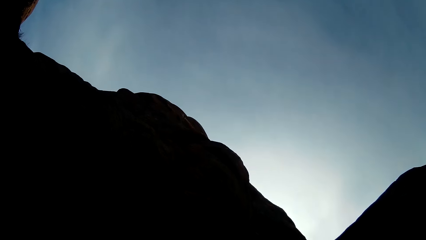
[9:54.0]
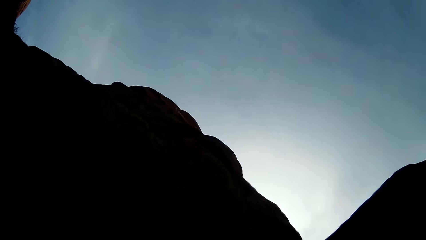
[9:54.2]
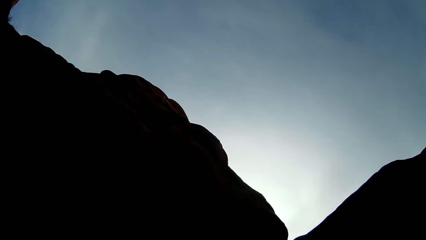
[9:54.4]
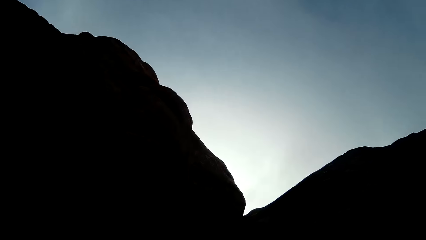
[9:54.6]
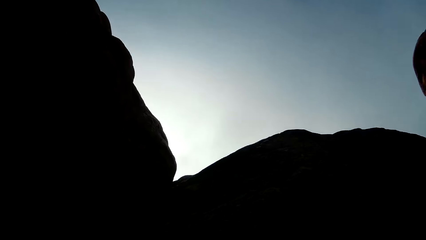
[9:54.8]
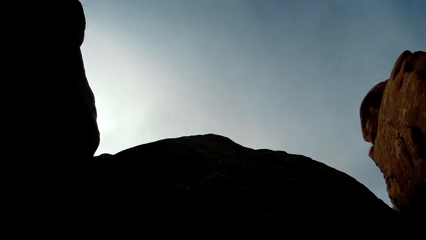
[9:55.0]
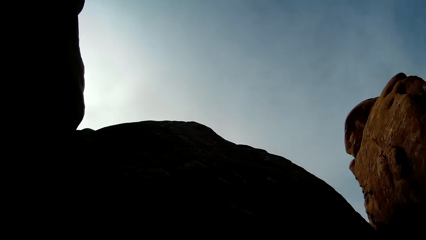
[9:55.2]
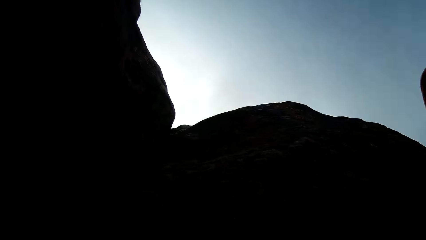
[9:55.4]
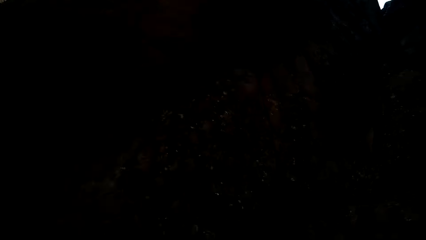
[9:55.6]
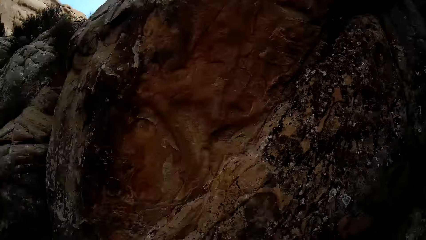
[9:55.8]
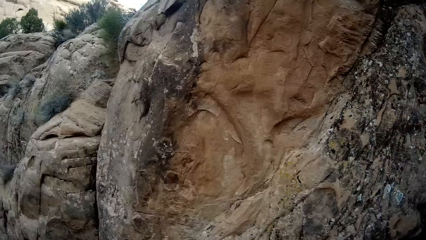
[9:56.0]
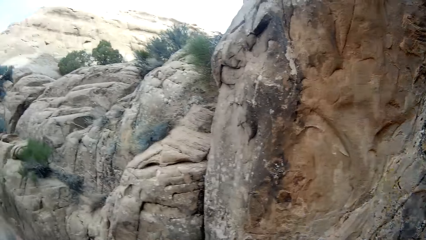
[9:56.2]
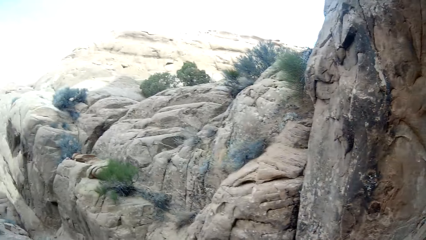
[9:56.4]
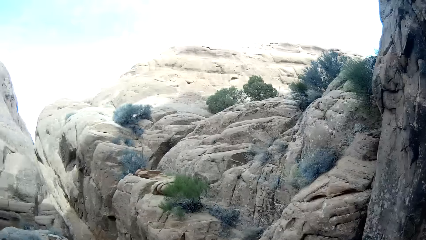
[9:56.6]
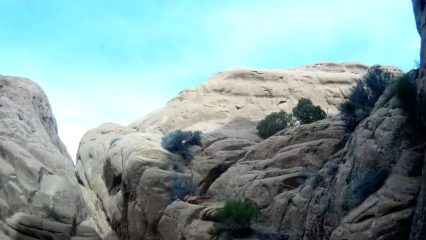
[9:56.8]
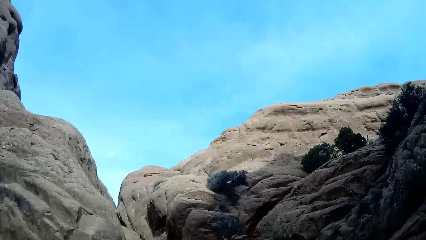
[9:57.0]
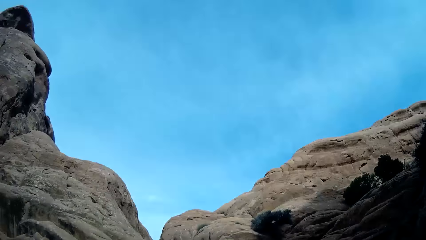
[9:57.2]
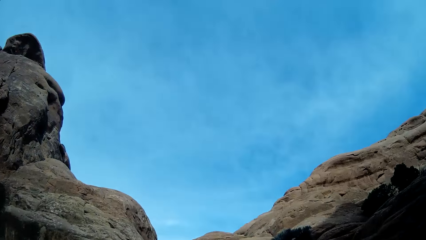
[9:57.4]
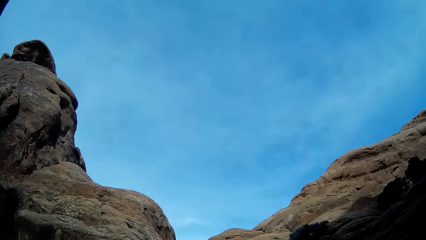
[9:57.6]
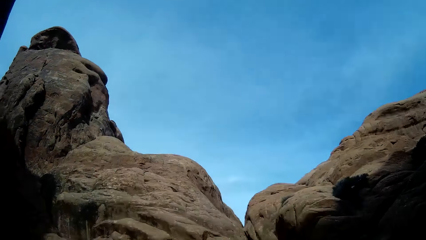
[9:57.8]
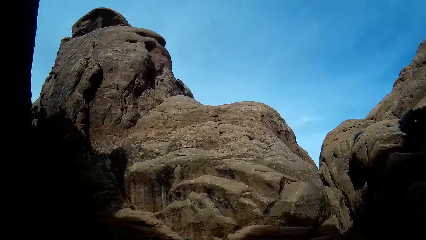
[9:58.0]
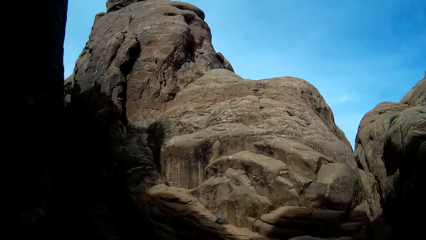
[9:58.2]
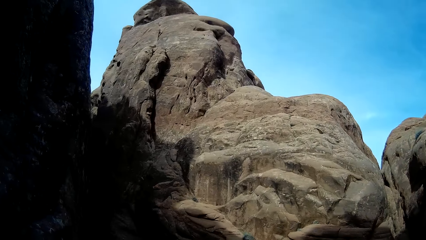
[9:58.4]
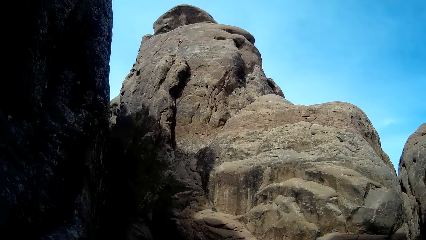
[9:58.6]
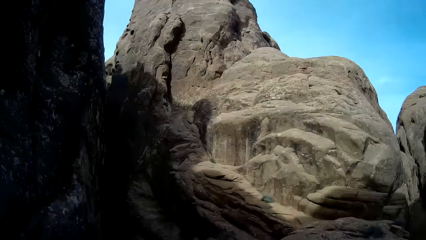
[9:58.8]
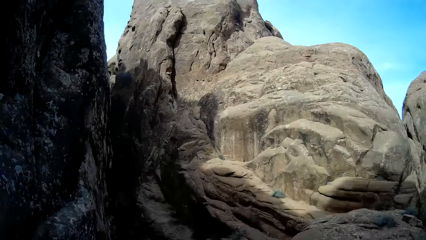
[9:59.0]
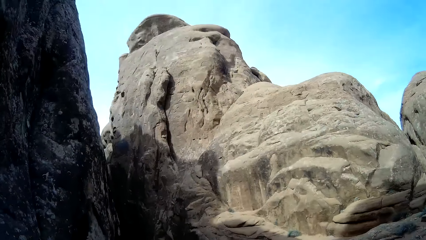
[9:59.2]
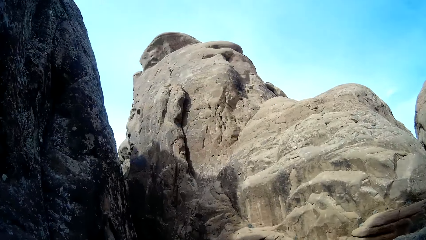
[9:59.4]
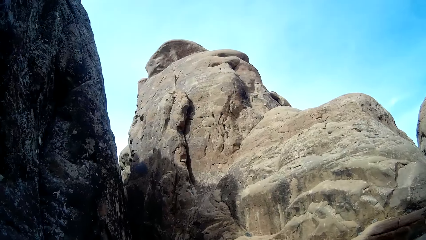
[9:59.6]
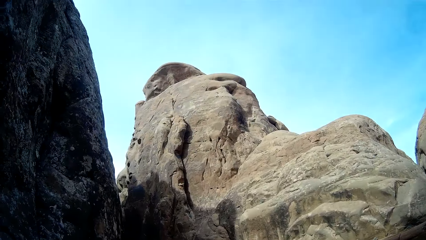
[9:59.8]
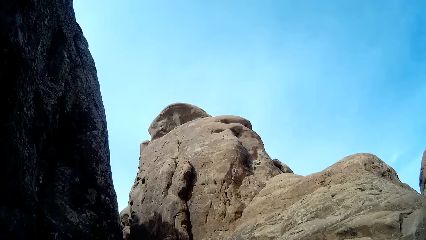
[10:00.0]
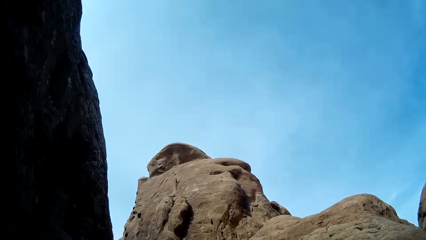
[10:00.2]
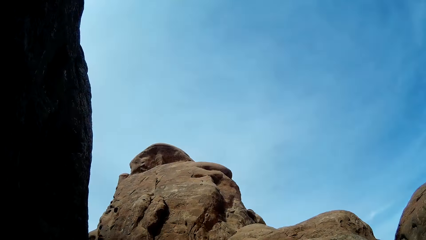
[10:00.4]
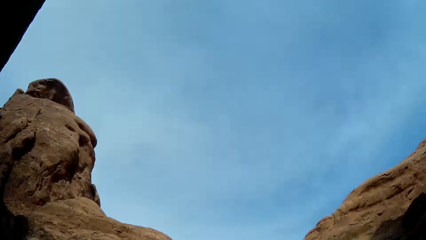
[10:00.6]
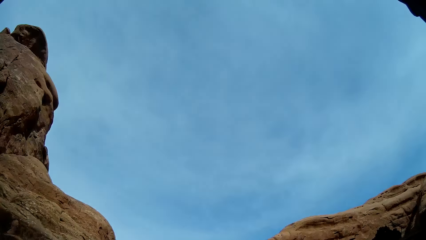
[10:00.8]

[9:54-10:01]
The camera wearer looks around the area.

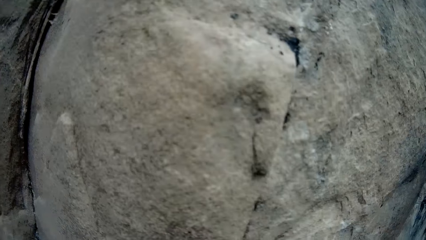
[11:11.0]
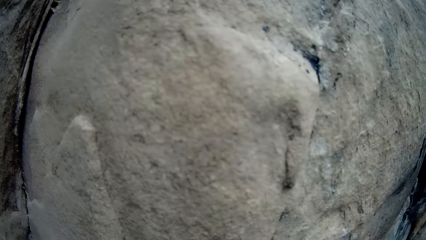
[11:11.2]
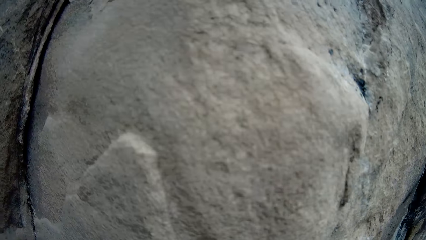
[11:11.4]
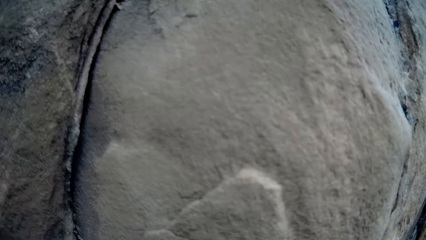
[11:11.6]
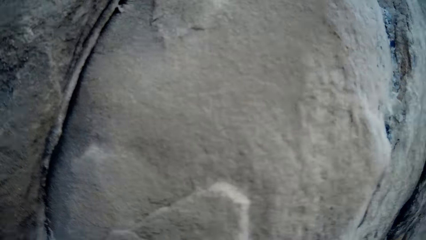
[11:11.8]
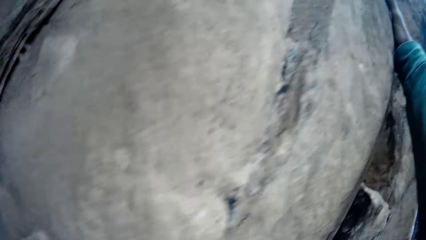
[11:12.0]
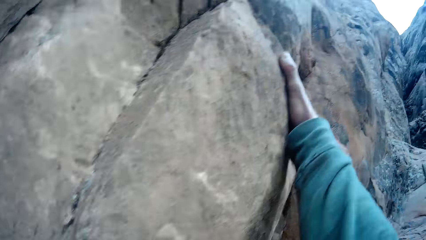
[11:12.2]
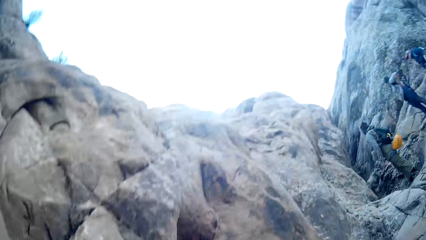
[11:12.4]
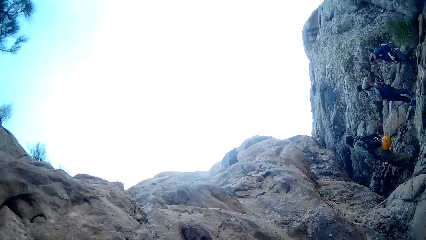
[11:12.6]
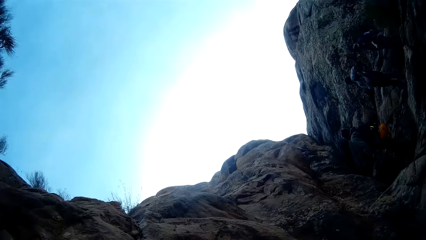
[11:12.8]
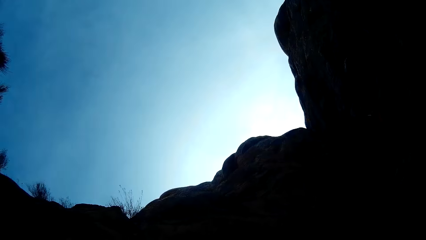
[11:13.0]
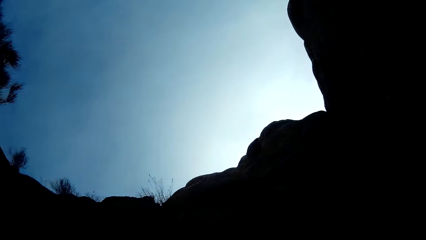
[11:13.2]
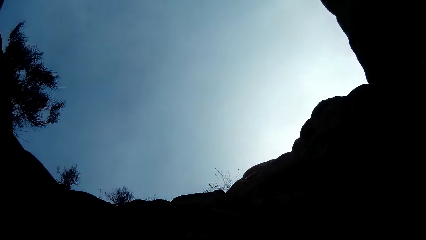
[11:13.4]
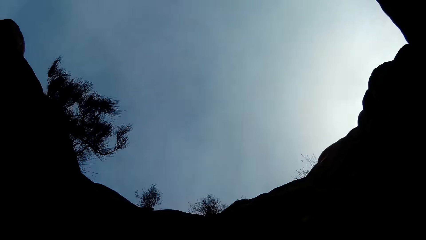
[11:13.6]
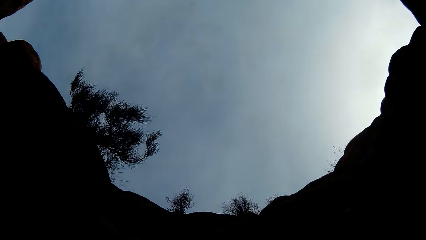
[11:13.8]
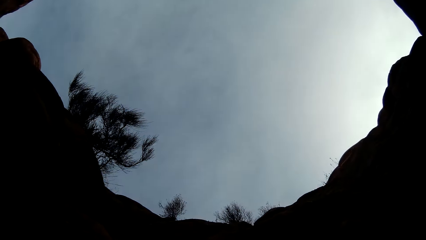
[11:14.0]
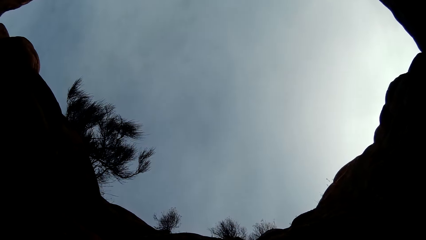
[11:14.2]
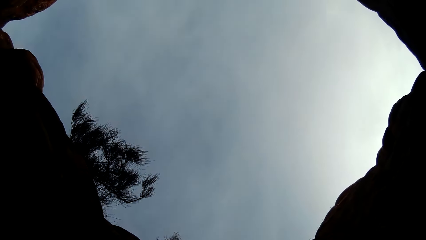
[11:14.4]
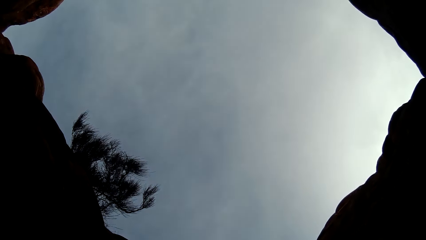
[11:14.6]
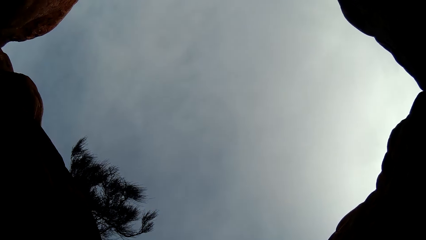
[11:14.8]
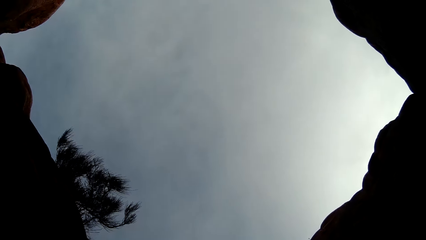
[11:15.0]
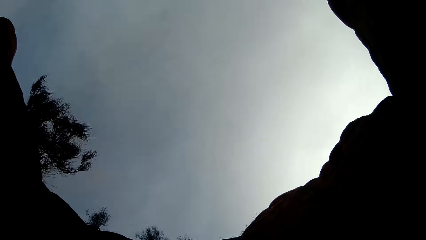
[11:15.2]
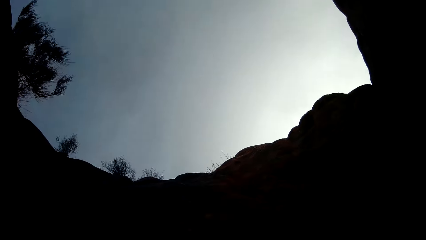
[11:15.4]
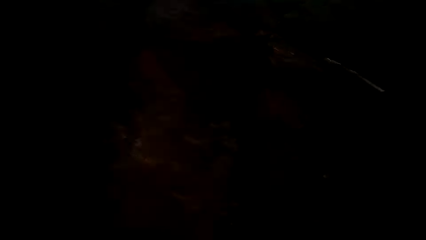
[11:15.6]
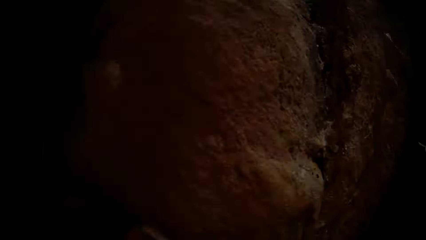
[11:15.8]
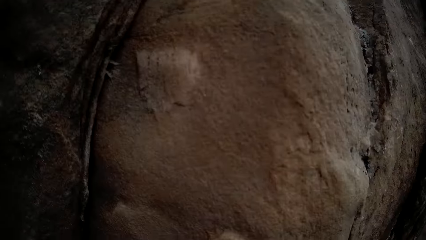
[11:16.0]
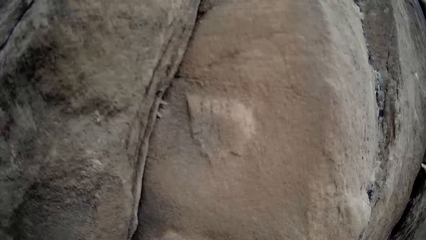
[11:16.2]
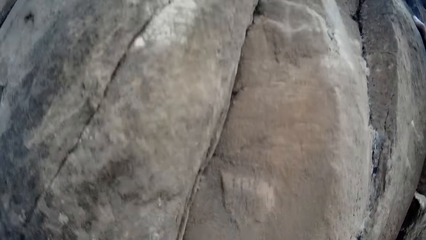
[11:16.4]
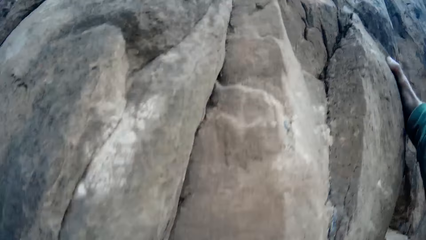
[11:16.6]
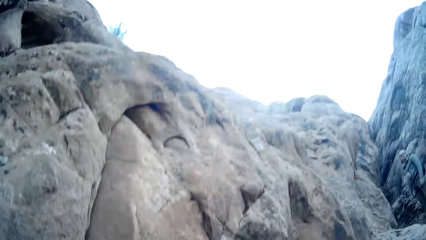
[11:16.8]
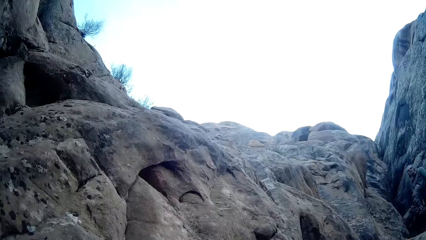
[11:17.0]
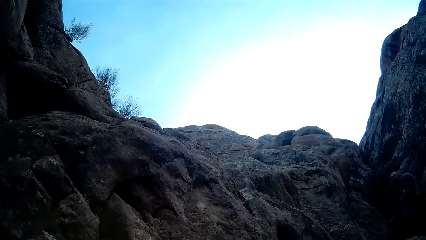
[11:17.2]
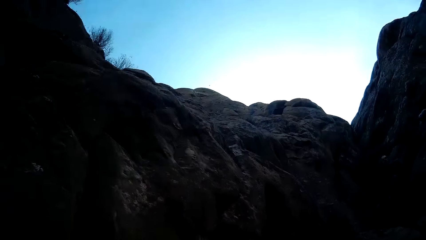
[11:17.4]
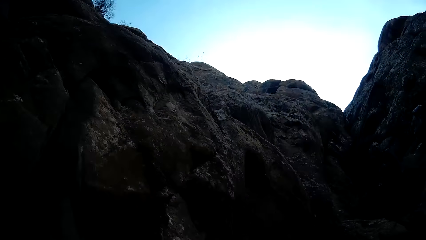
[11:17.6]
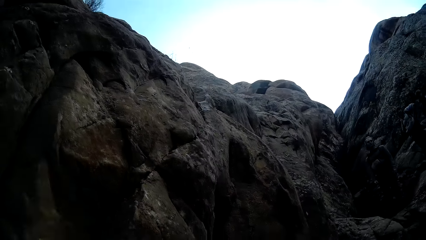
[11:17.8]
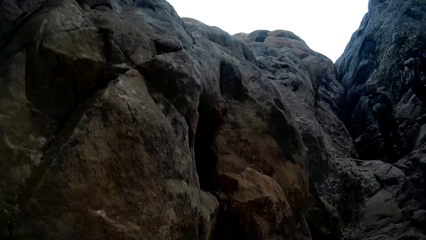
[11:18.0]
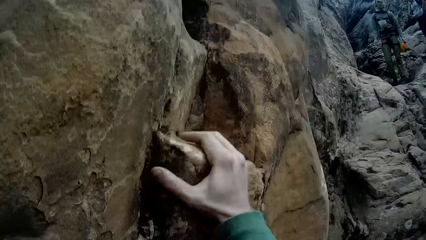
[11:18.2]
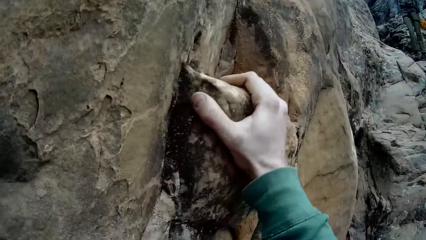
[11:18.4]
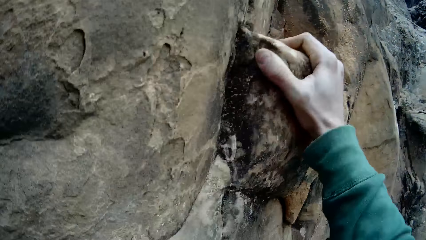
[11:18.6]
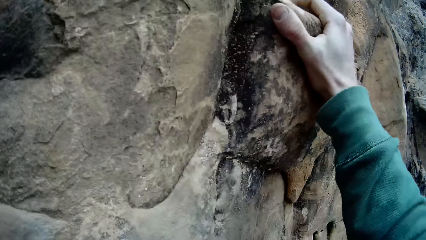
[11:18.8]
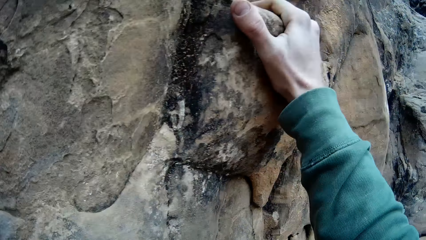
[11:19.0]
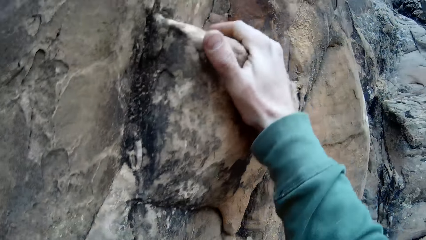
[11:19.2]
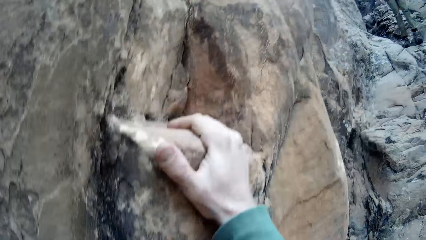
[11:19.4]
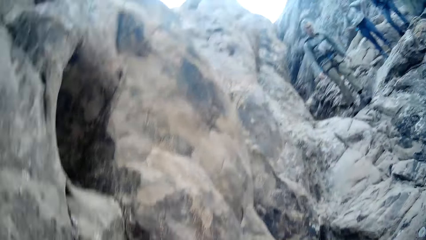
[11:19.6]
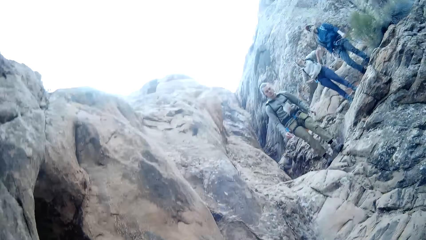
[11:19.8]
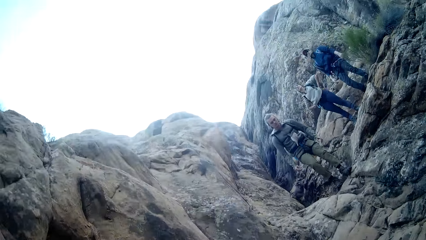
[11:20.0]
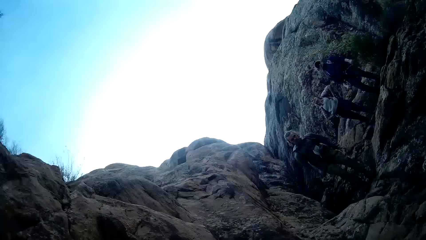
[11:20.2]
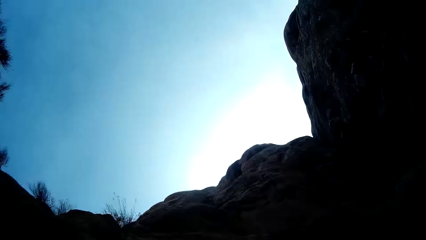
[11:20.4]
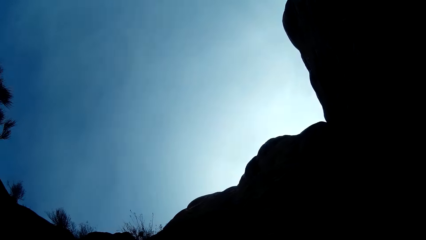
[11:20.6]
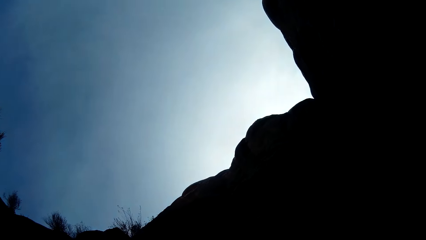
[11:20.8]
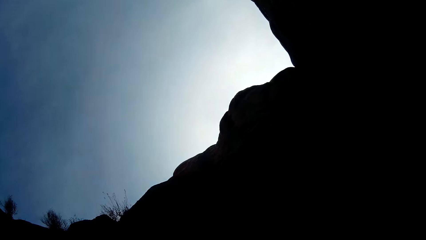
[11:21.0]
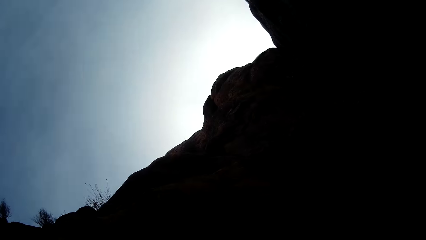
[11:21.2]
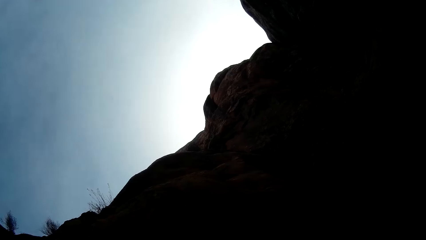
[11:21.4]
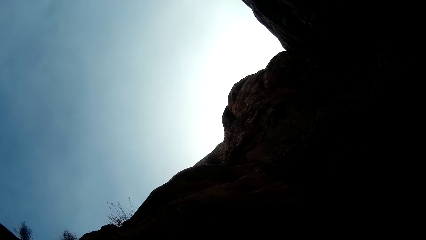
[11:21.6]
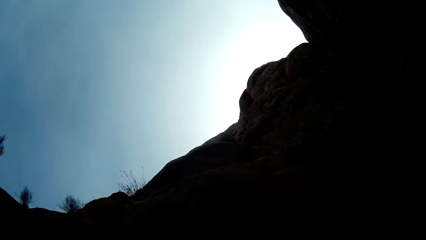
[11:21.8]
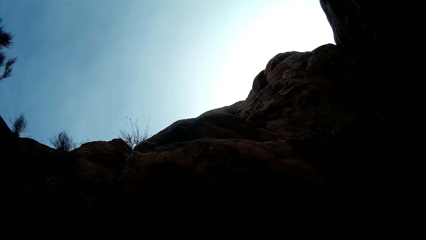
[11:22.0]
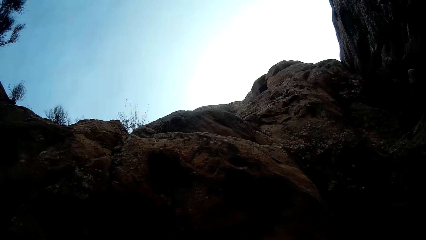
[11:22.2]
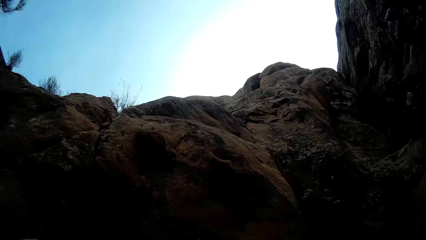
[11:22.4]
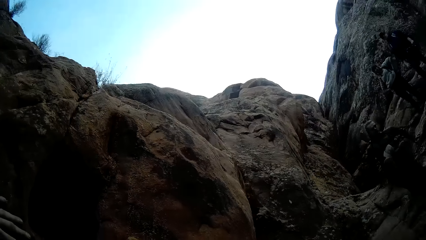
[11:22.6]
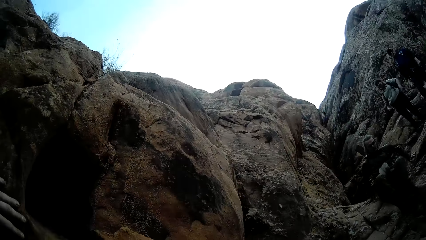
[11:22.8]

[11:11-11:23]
The camera wearer climbs on the rock. He adjusts his right hand on the mountain.
